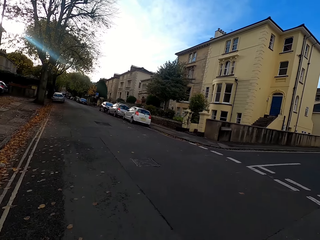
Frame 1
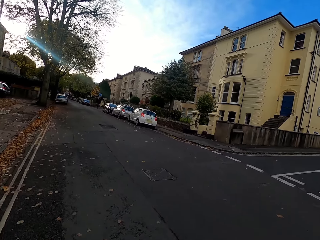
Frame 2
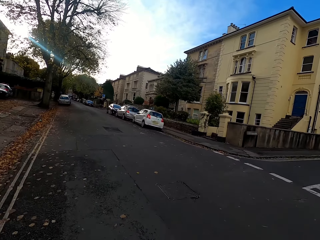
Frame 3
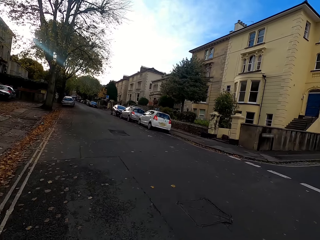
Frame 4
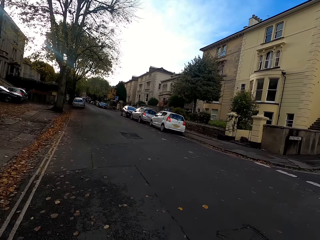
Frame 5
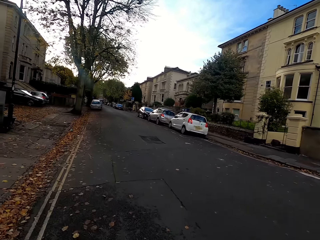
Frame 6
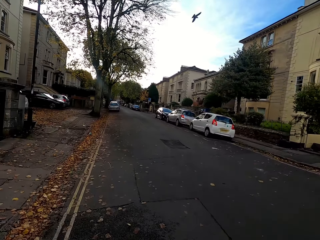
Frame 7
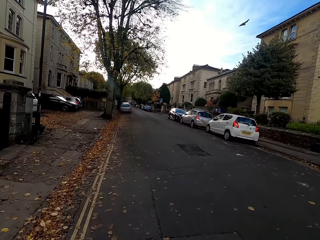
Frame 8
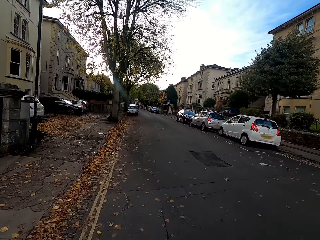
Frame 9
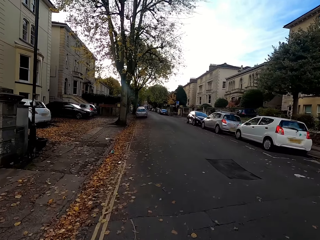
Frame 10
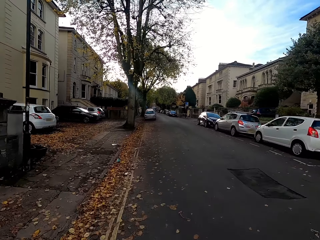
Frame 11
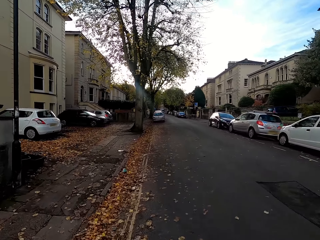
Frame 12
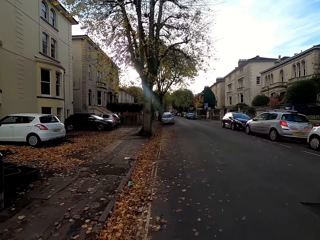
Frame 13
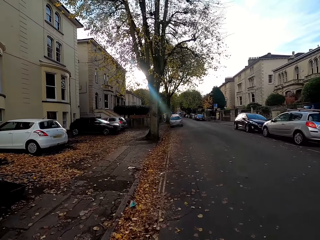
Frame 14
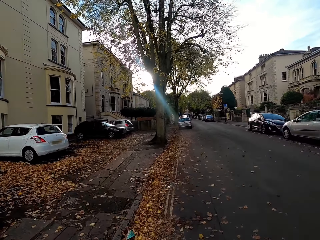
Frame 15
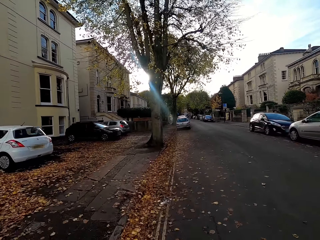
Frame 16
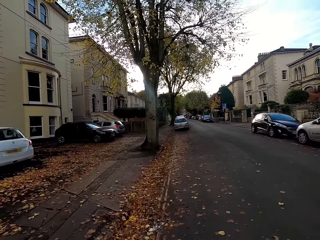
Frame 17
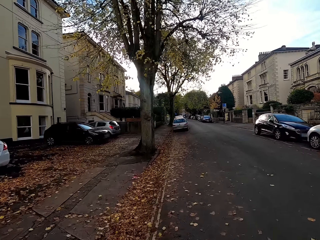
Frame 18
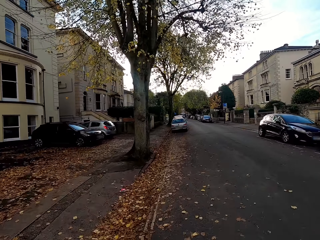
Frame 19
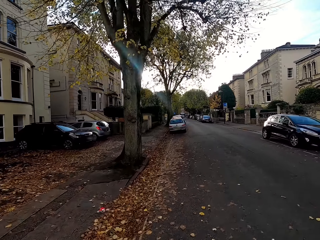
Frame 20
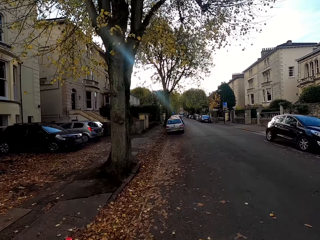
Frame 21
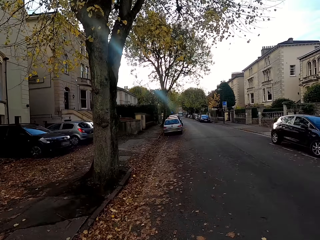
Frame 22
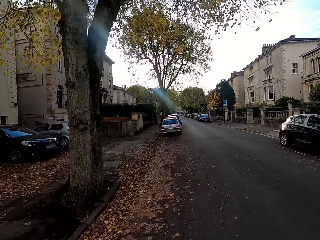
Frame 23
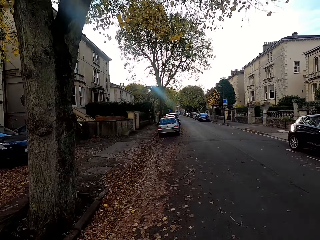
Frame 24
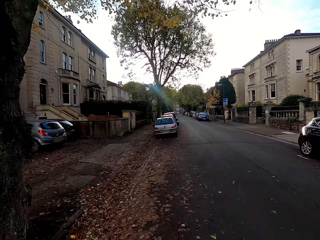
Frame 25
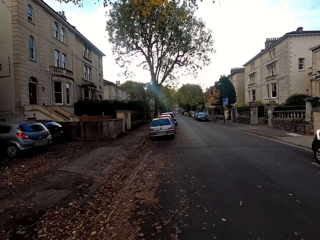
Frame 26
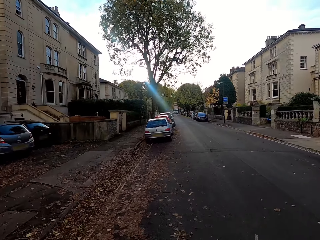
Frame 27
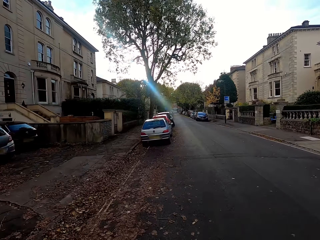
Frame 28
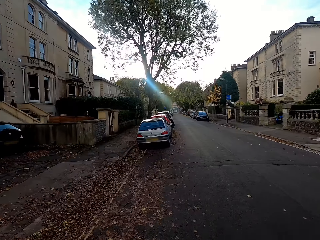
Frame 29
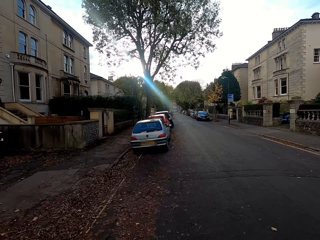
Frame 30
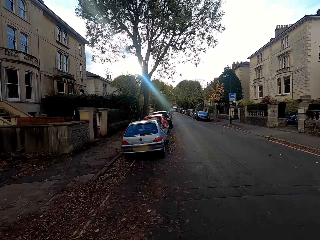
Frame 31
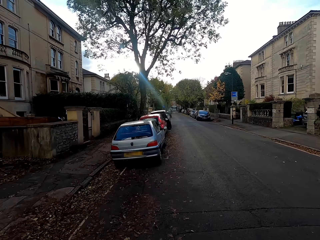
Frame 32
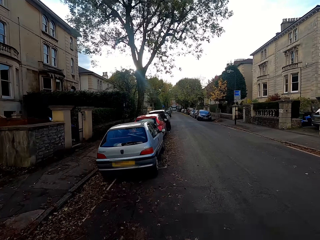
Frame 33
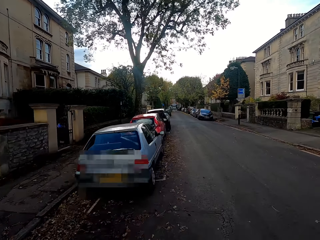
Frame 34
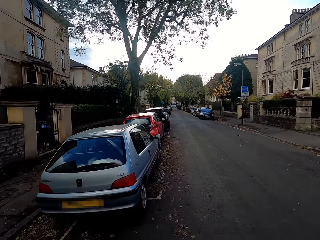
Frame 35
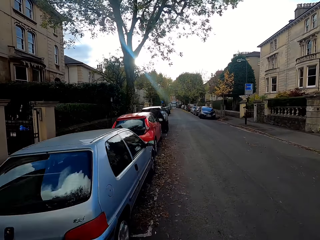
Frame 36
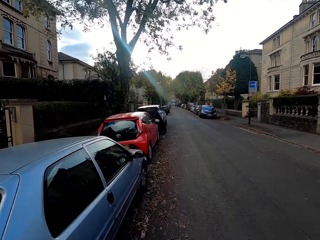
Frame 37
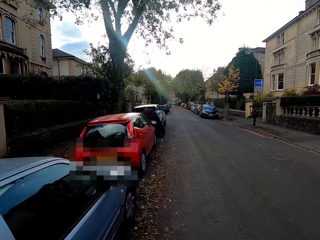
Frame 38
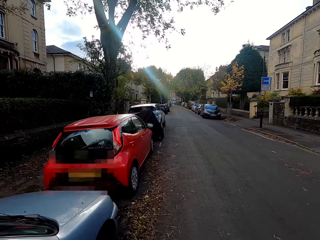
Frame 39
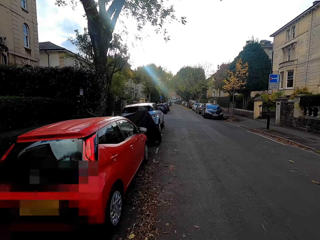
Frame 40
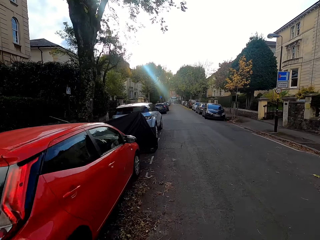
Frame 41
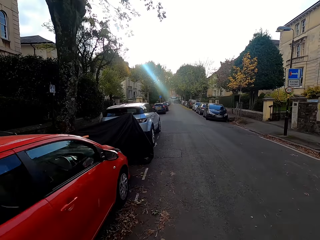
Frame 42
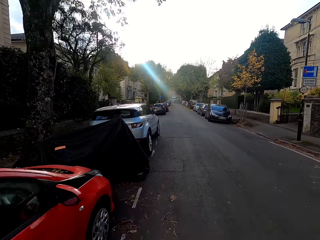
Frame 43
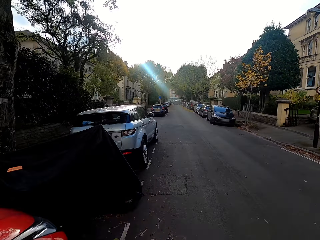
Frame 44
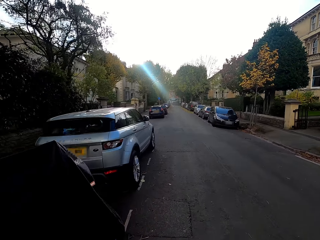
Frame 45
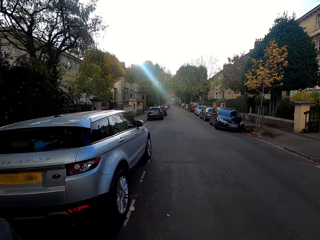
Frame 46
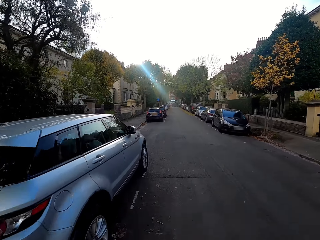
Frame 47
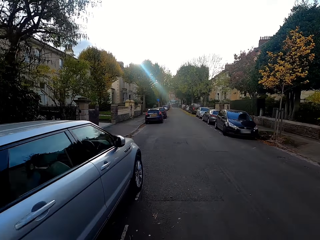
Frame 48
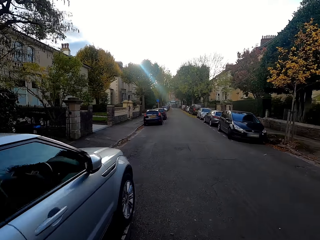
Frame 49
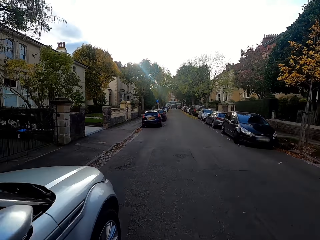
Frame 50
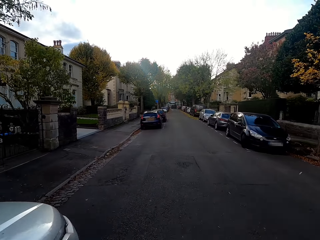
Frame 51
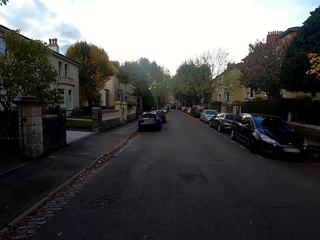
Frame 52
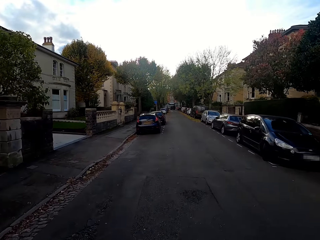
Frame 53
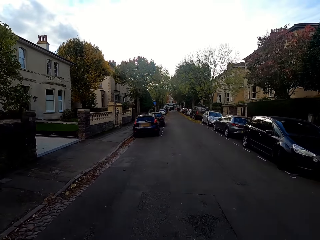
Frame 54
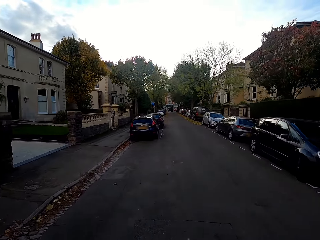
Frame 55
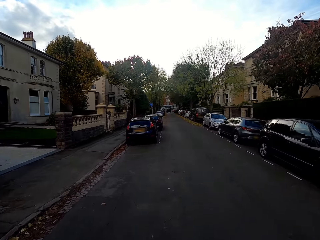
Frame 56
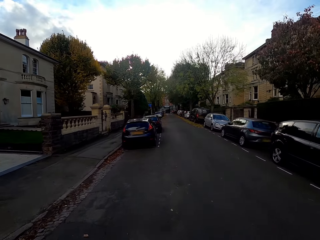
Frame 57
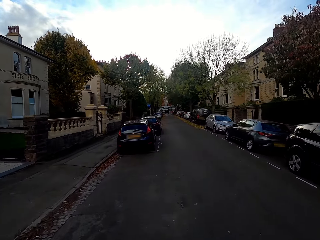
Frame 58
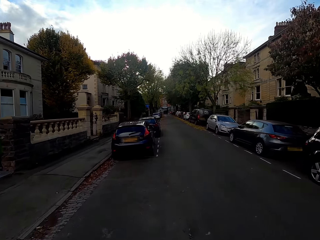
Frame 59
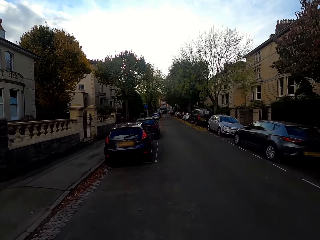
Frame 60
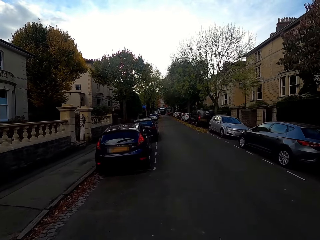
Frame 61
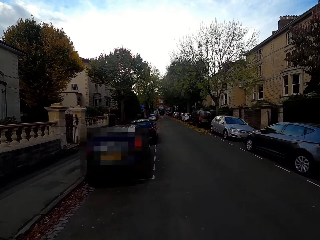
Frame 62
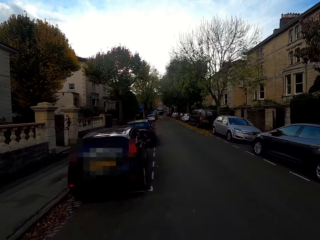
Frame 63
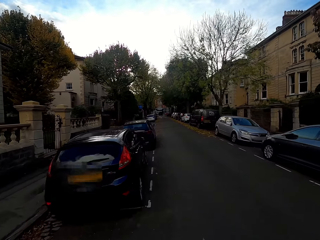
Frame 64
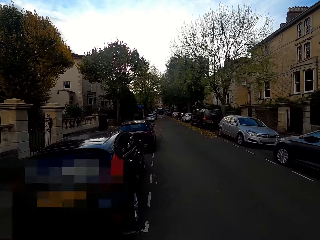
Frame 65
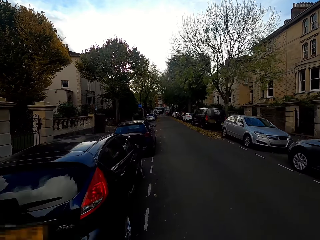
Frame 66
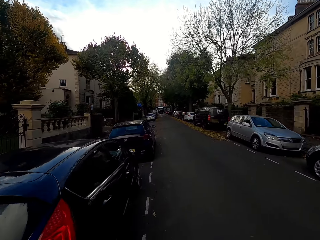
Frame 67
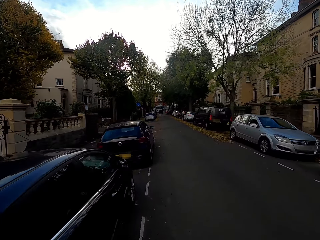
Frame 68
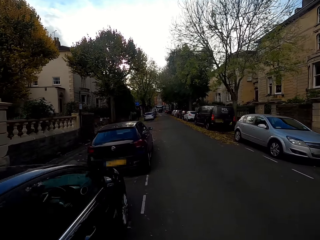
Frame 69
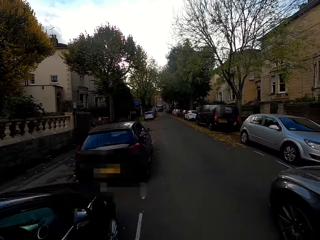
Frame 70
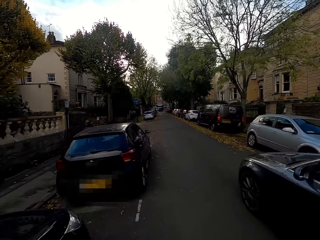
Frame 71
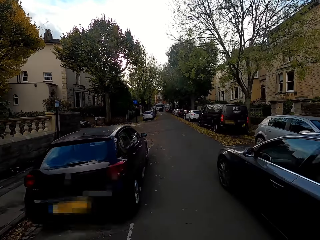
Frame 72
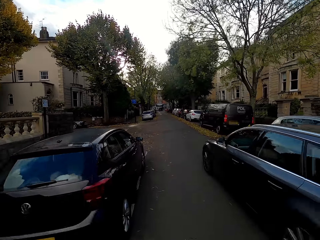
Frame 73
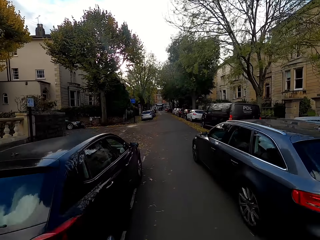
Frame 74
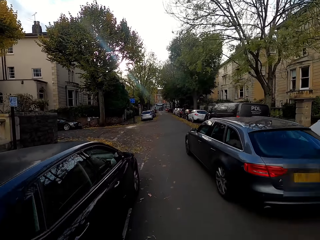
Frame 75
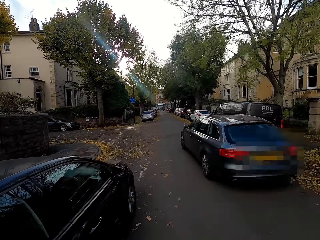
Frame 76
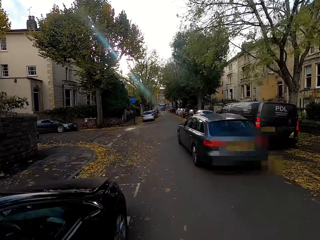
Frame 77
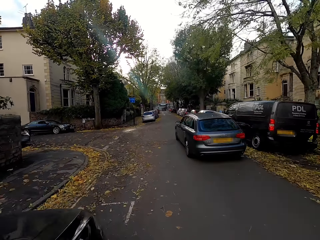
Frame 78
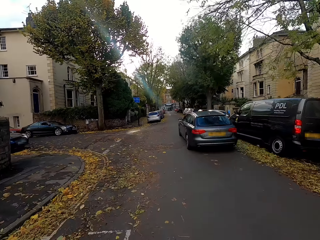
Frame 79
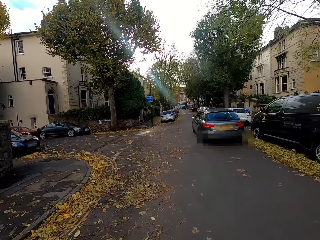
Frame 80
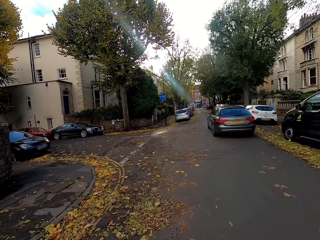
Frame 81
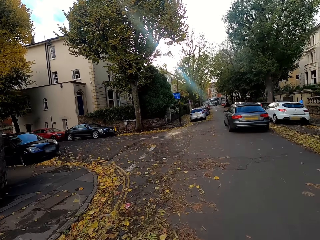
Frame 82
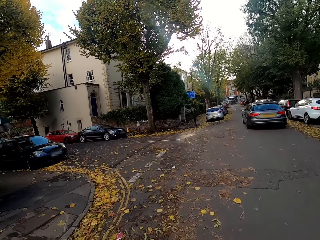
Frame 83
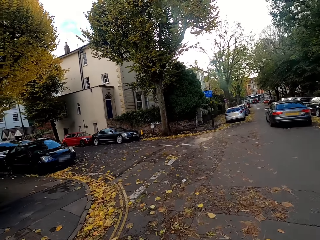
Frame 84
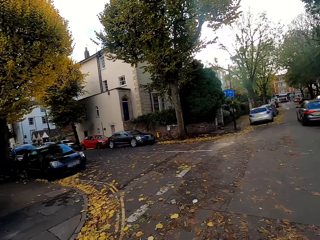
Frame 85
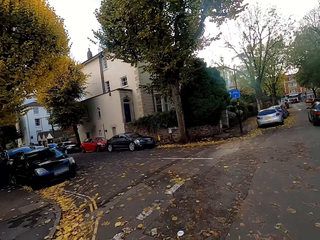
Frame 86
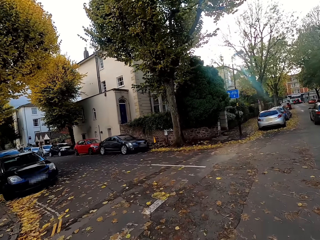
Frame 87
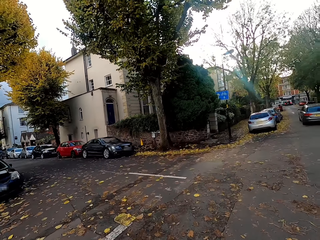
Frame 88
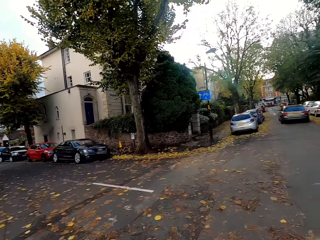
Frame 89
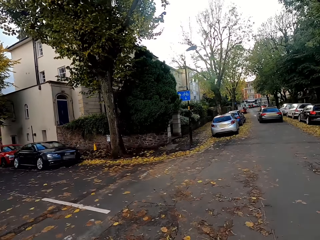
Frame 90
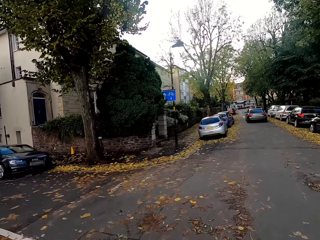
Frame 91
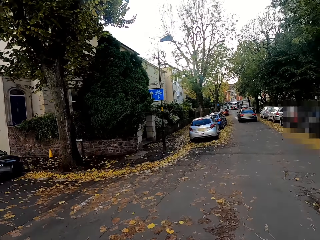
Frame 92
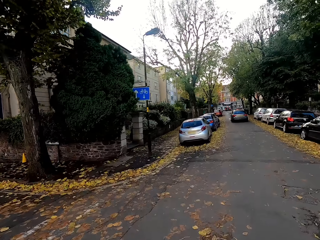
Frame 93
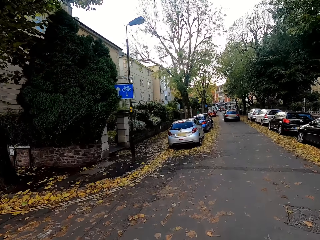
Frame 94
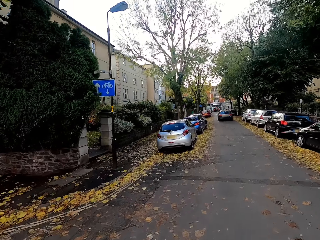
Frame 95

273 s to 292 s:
A black SUV drives past the camera wearer.

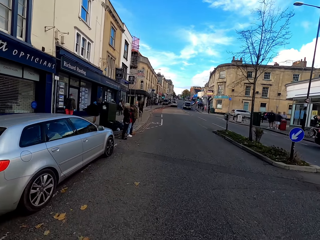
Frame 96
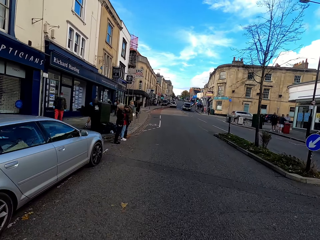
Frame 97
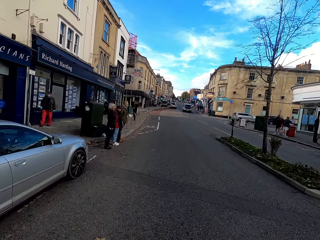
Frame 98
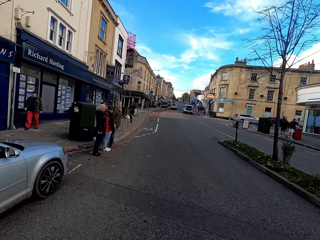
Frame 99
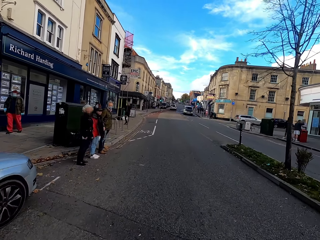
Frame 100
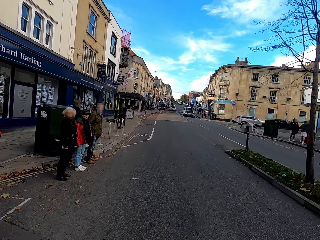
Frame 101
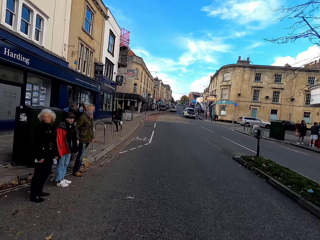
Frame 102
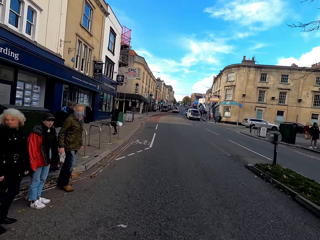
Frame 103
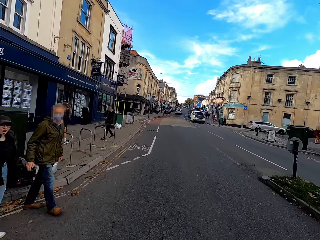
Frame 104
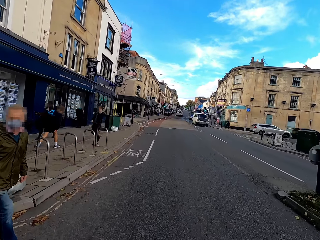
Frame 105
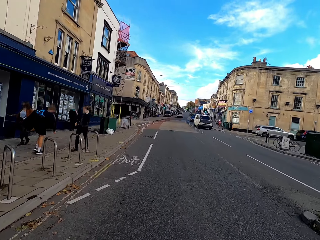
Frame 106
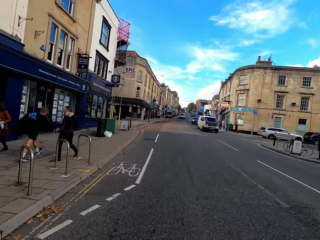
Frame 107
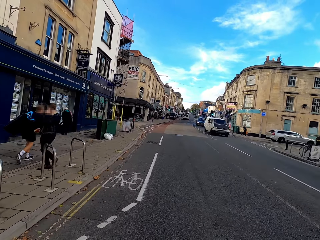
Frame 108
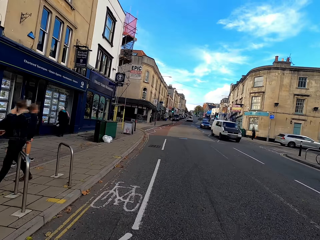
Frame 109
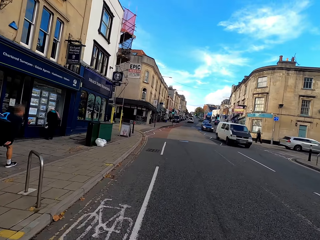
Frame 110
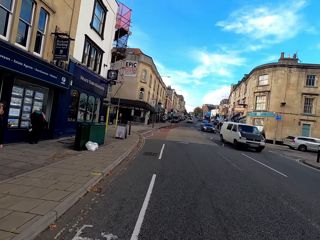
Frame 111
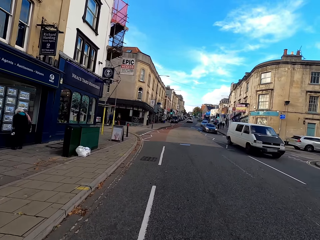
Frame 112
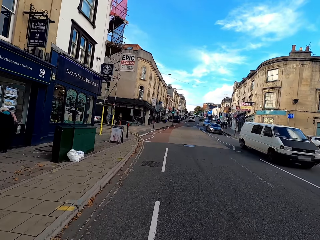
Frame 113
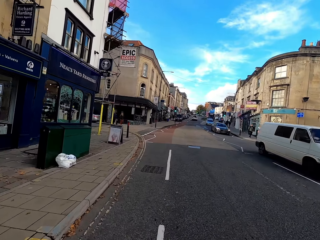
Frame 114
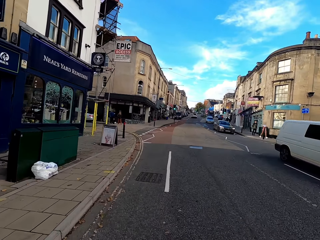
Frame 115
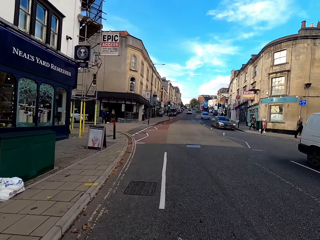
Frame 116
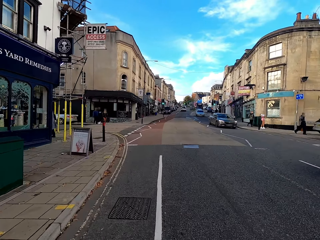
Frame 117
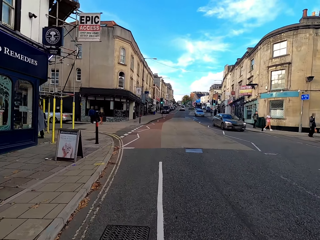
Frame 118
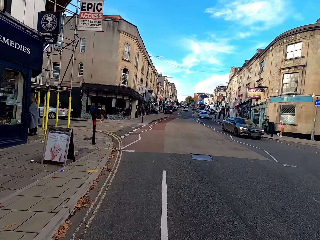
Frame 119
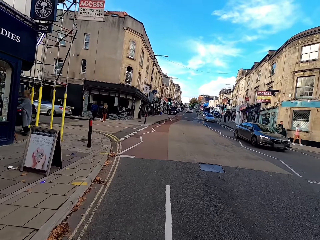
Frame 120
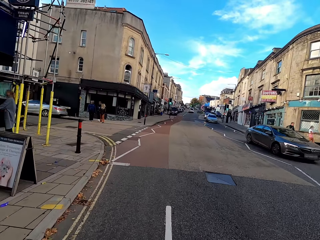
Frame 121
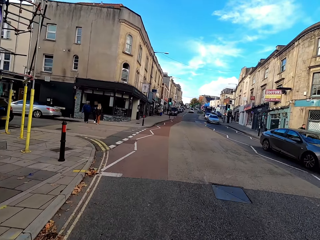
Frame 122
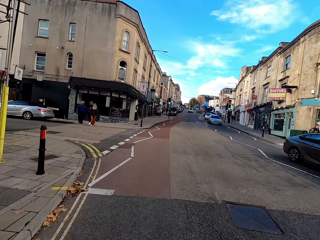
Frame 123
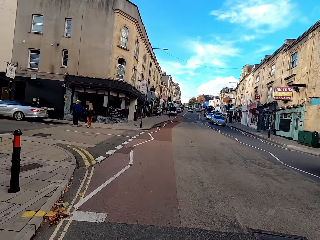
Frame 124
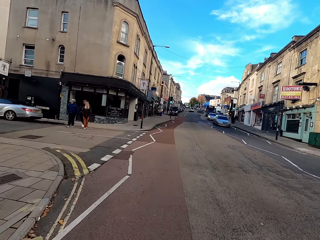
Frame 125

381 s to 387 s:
The camera wearer cycles past a man, a woman and a boy with the bicycle.
